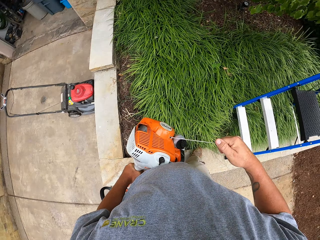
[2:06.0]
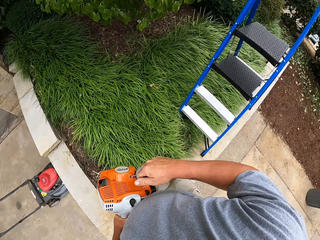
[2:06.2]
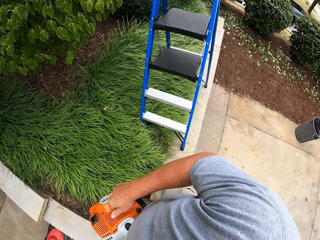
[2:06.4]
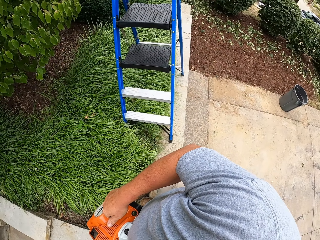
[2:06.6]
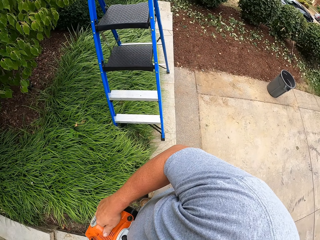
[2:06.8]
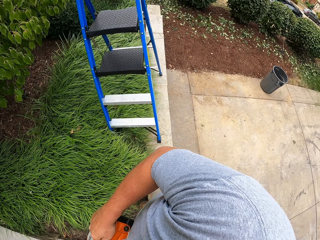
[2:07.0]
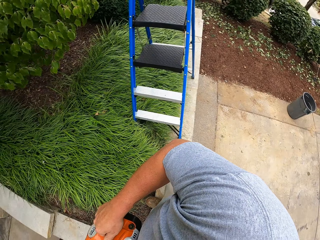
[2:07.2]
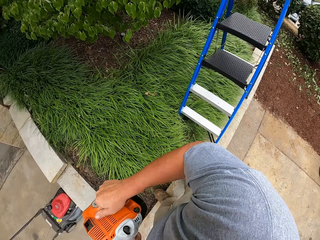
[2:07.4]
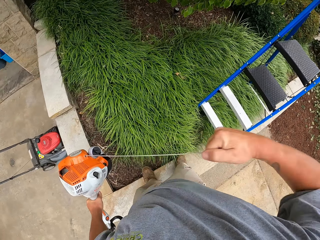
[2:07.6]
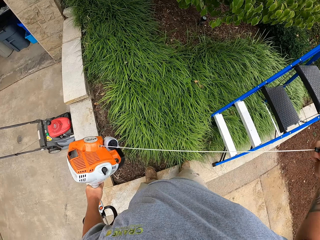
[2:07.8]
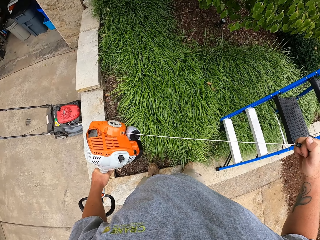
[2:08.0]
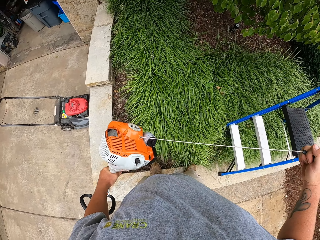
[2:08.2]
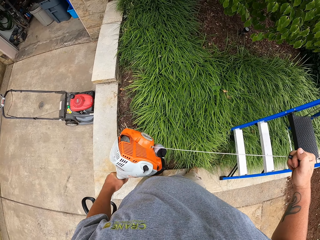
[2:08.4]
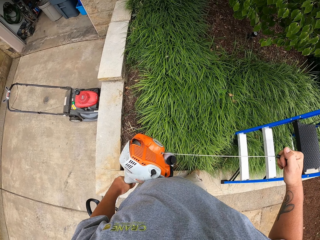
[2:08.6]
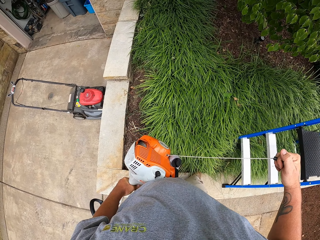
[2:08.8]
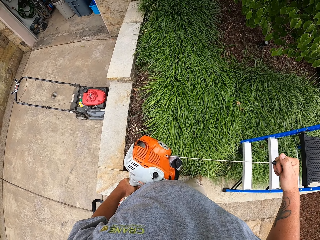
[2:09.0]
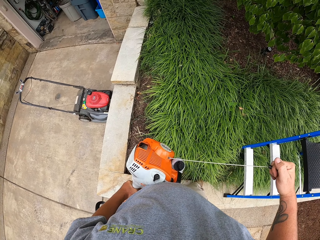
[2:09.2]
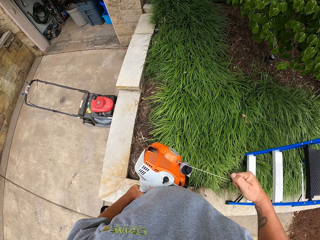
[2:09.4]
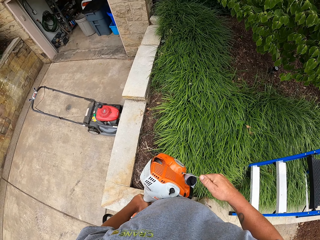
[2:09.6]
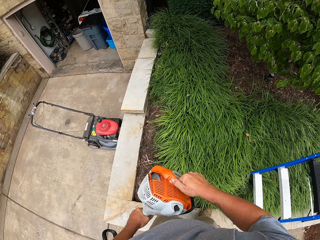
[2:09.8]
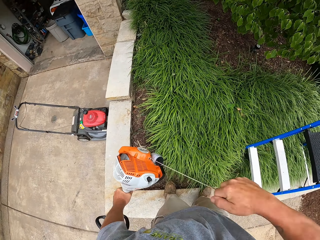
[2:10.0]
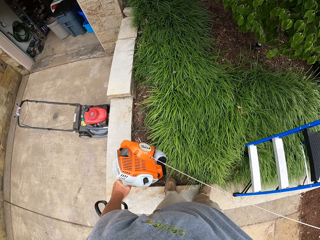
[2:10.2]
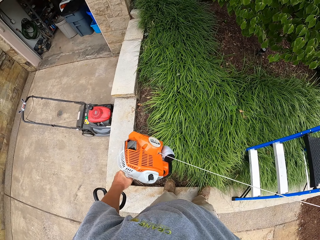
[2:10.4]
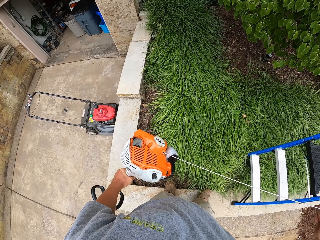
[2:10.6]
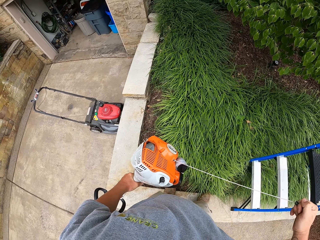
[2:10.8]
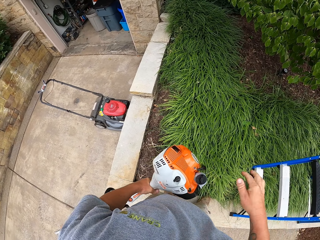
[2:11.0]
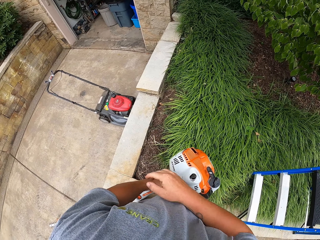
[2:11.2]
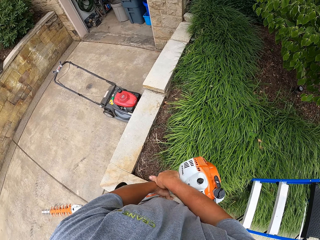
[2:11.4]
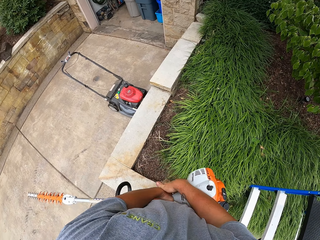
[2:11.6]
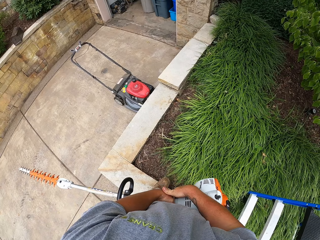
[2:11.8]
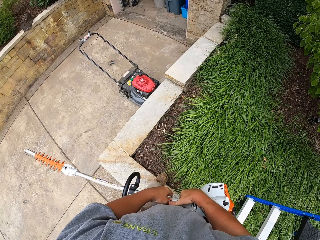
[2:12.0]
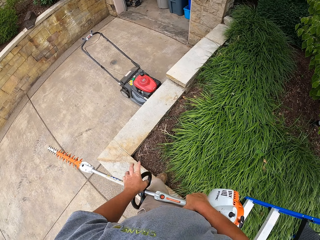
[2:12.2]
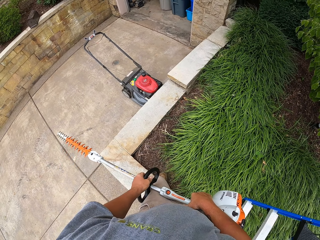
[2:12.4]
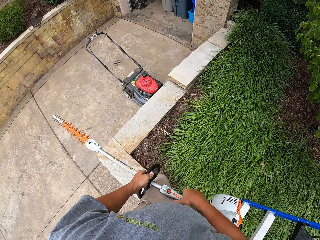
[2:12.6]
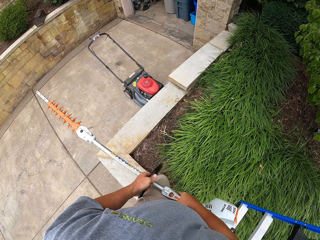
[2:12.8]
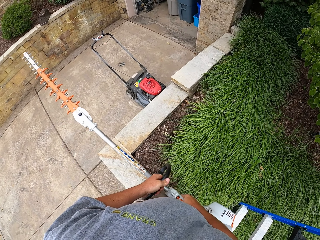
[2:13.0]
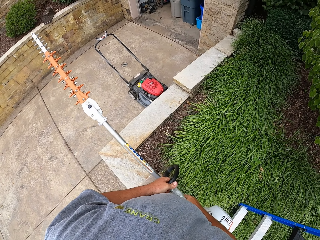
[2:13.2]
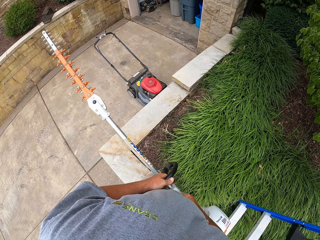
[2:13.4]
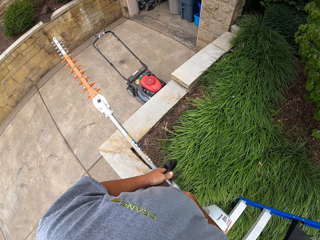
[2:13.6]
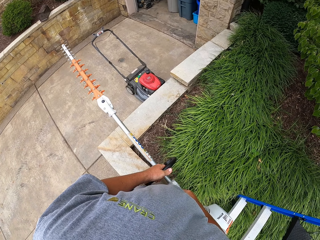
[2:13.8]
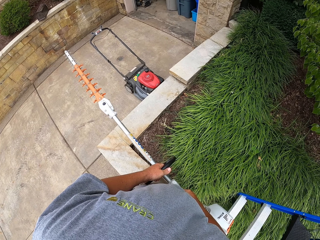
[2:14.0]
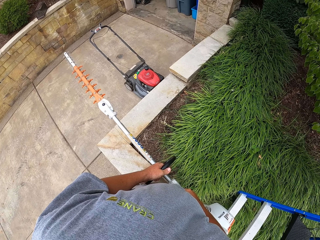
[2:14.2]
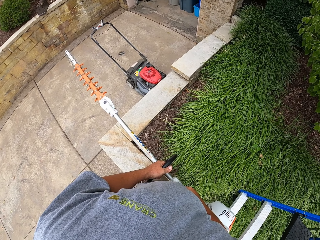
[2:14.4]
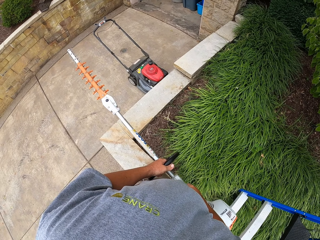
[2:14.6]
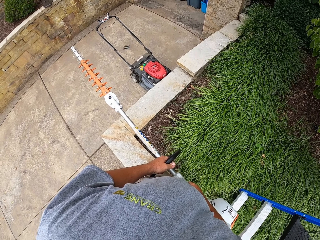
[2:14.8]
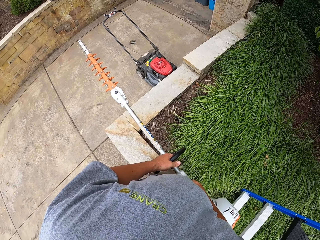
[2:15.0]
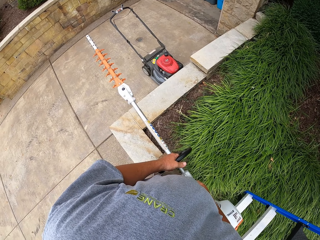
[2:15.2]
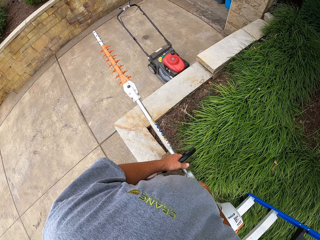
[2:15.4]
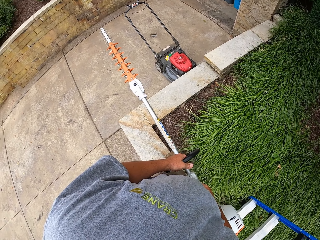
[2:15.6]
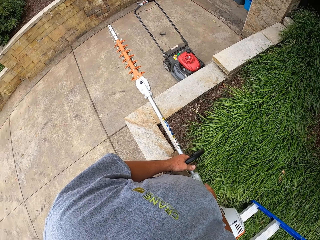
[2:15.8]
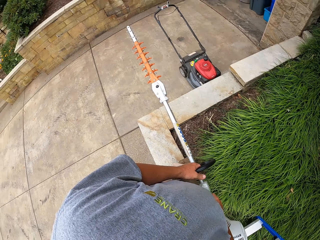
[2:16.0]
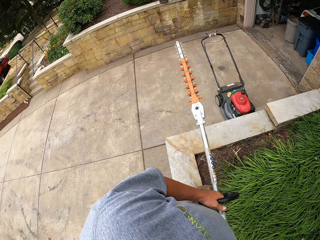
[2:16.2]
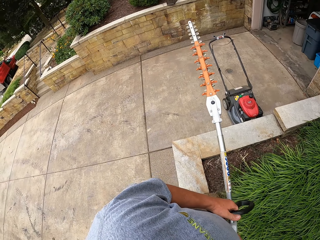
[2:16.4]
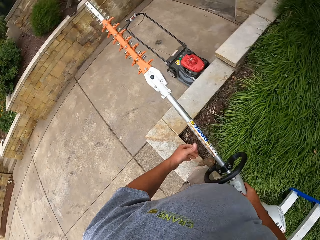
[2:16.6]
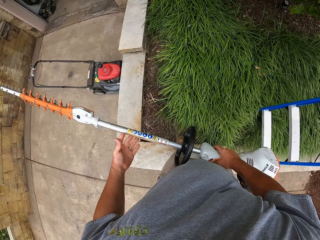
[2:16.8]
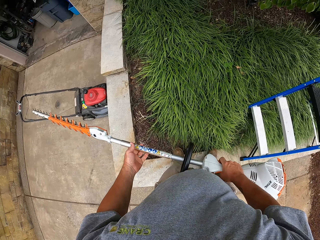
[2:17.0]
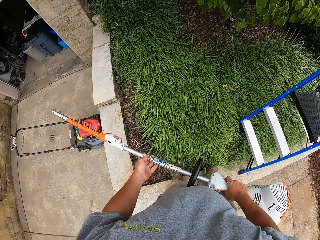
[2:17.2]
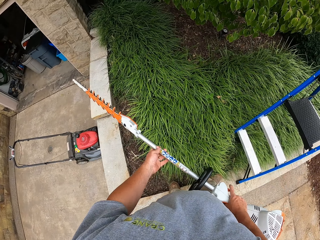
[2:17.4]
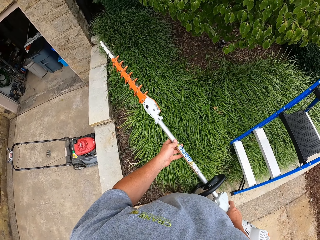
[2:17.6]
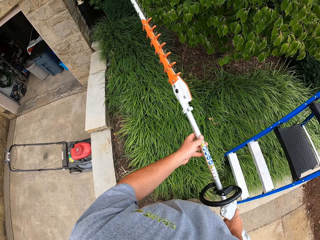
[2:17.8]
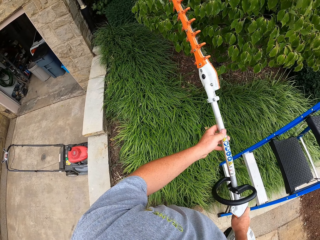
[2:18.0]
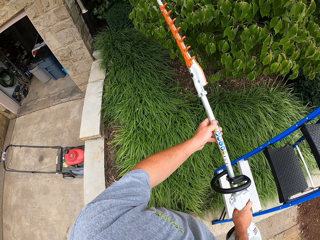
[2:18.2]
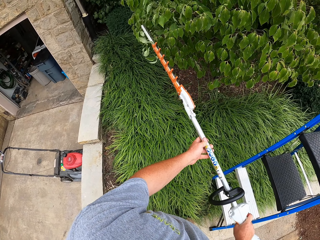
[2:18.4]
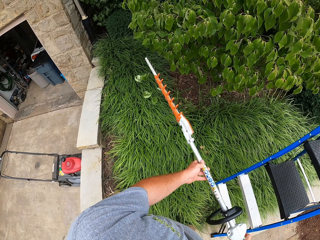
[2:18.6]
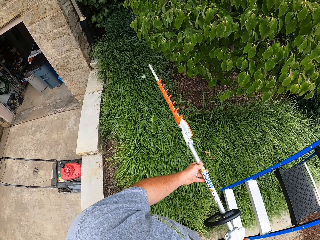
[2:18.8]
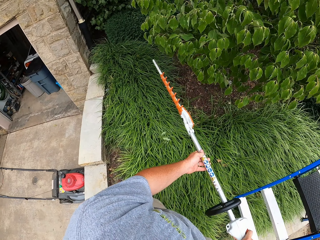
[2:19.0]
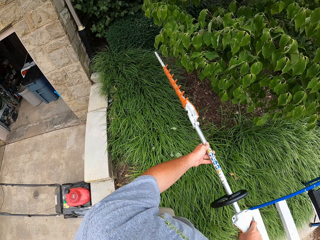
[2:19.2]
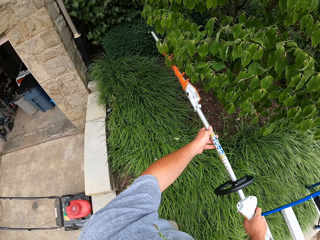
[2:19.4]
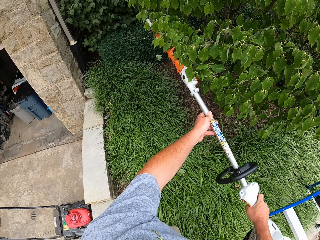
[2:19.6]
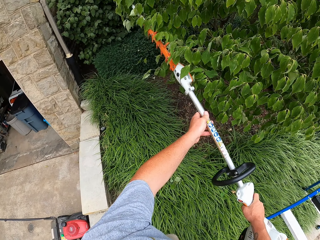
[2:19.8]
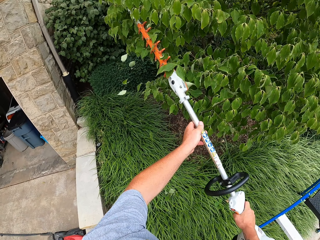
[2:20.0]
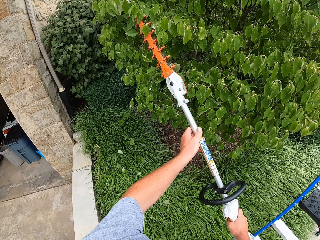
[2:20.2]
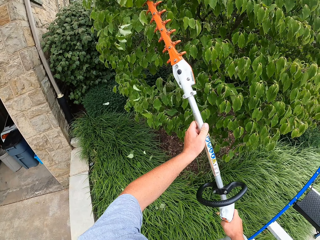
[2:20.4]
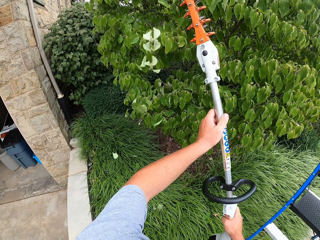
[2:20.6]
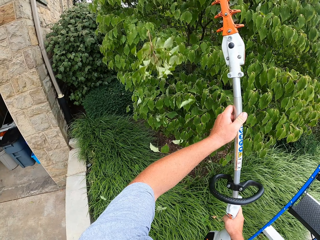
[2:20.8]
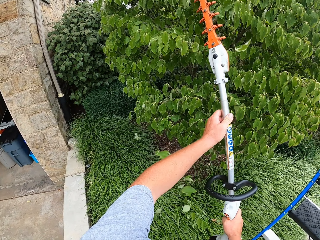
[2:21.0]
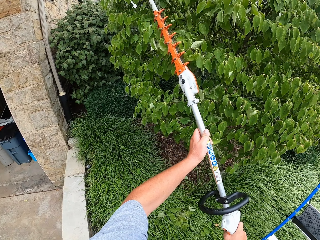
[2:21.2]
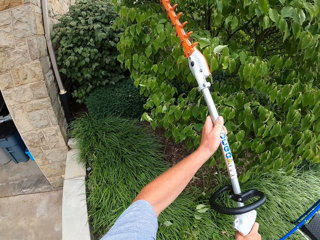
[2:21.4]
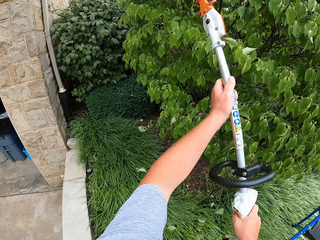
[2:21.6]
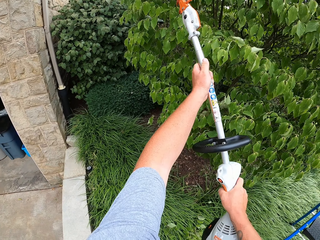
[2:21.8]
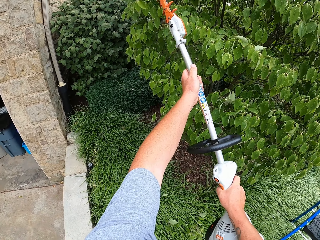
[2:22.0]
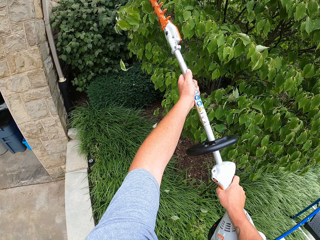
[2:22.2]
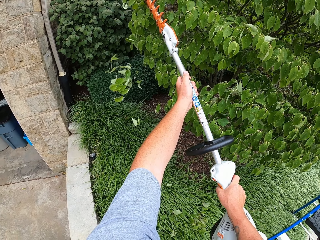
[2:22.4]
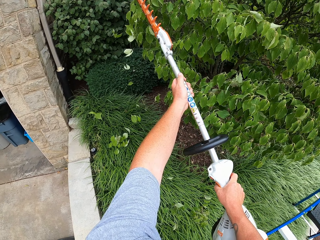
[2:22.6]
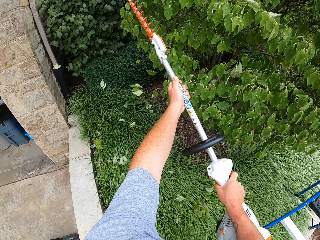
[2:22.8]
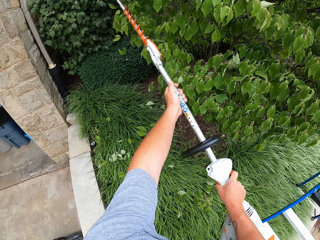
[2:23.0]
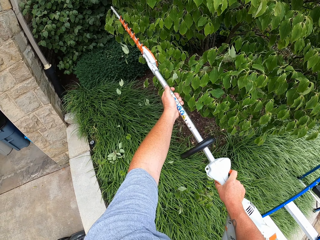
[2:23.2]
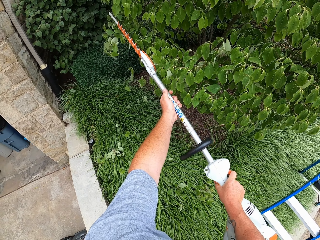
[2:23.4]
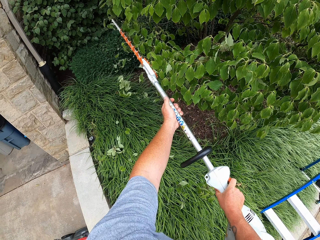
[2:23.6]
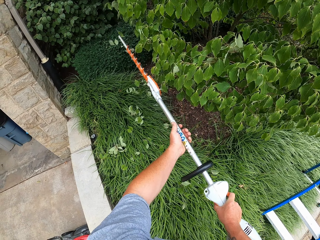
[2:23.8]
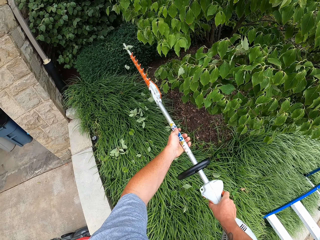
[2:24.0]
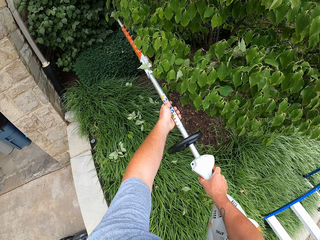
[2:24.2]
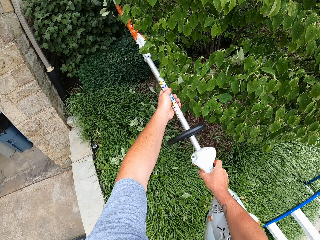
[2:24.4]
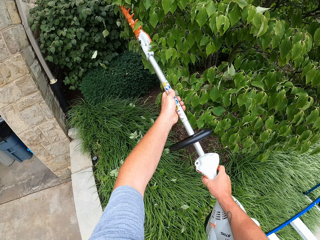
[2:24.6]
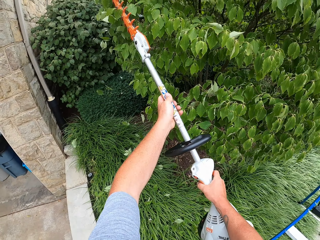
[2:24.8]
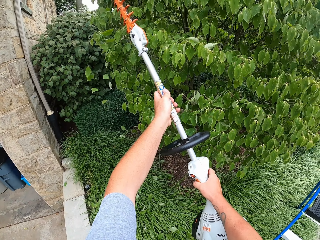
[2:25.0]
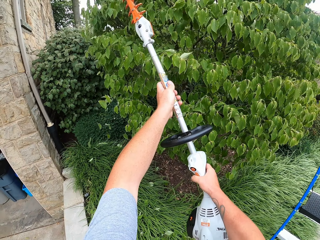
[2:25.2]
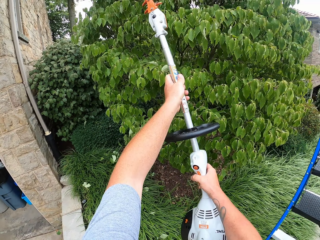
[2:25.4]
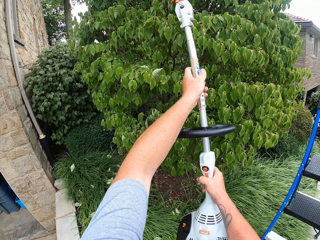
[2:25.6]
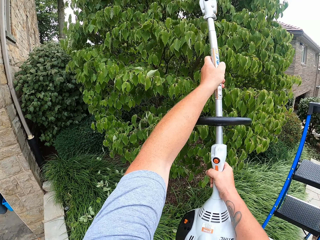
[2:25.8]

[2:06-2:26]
The camera wearer switches on the machine. They hold the machine. They prune the trees. They trim the branches.
